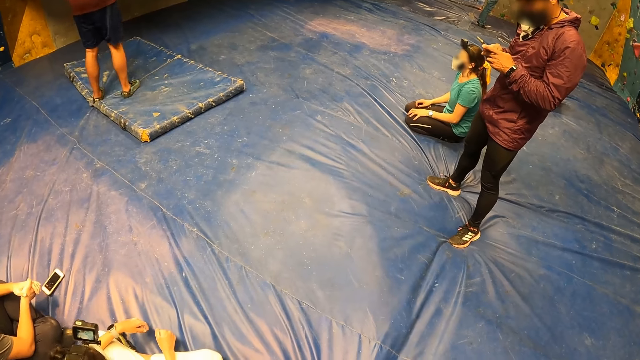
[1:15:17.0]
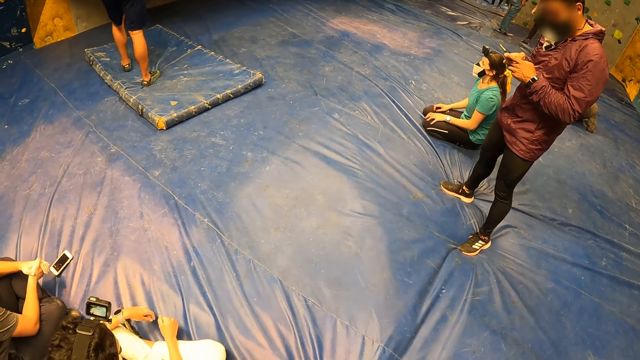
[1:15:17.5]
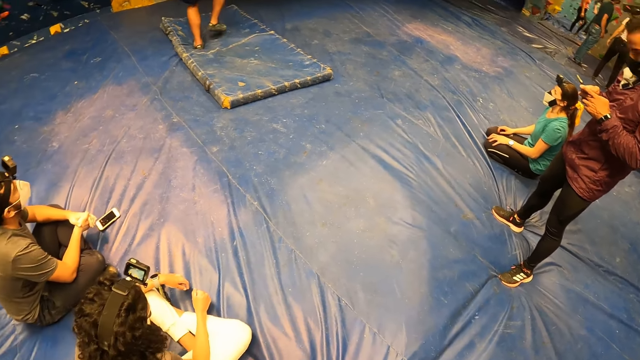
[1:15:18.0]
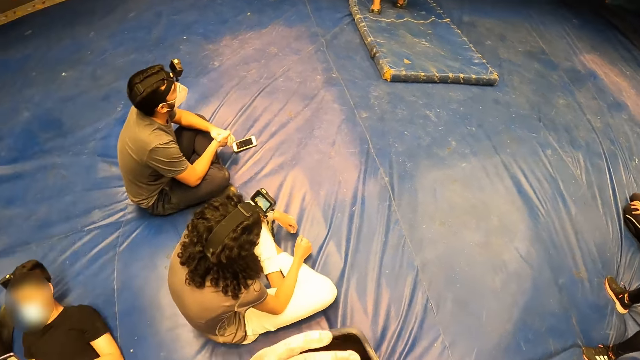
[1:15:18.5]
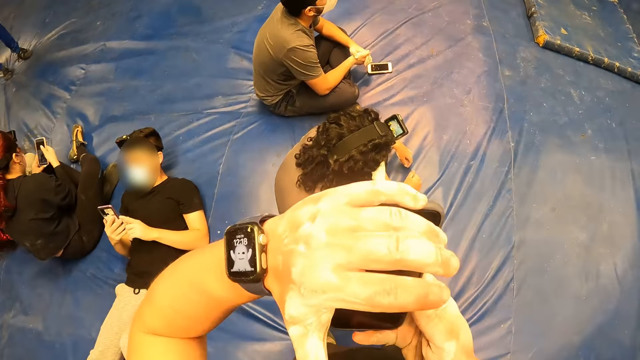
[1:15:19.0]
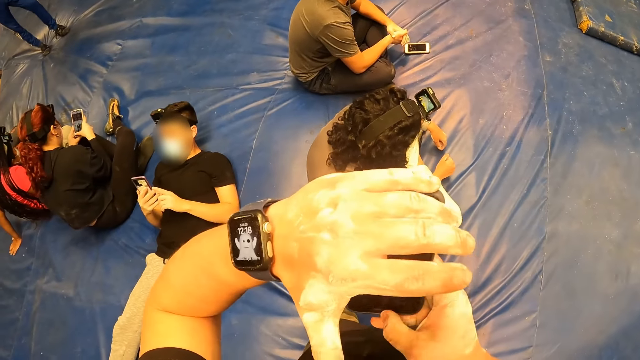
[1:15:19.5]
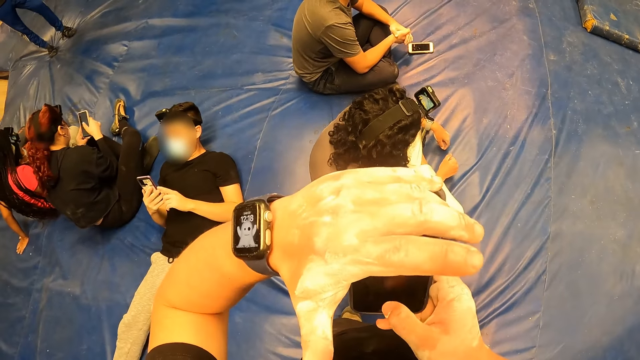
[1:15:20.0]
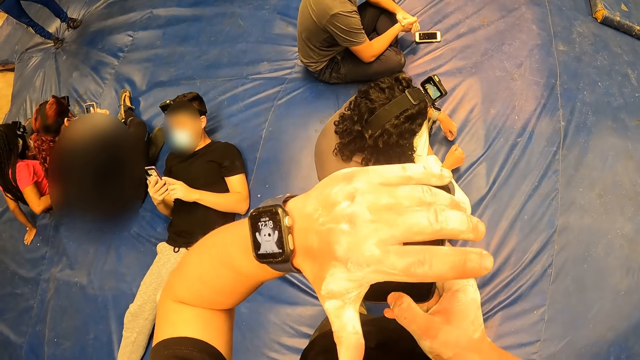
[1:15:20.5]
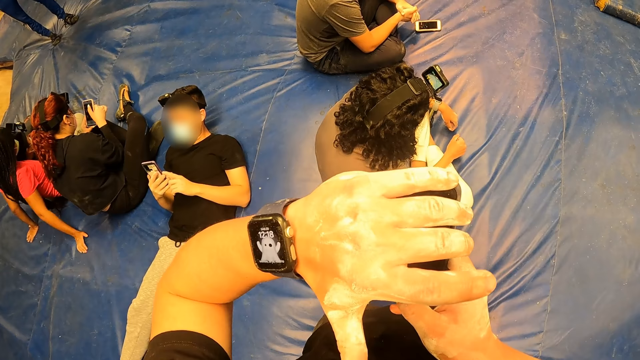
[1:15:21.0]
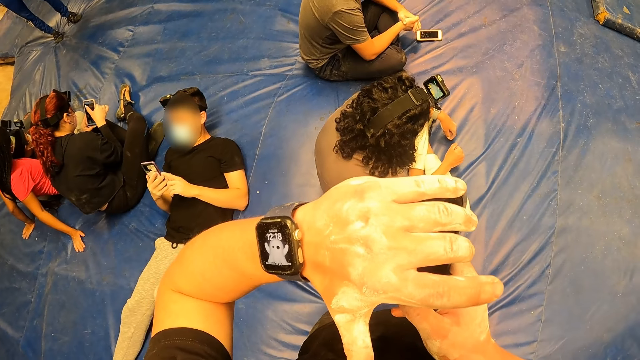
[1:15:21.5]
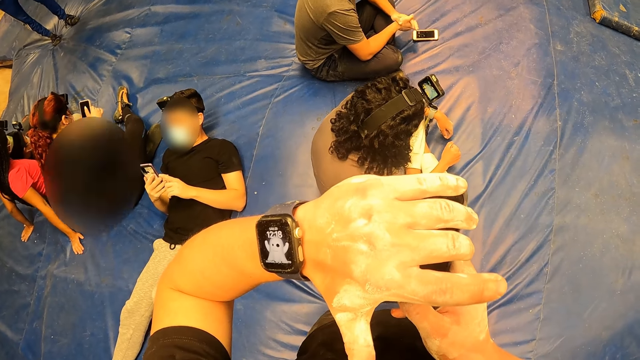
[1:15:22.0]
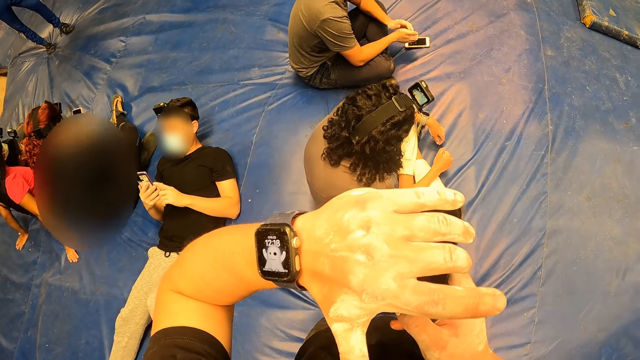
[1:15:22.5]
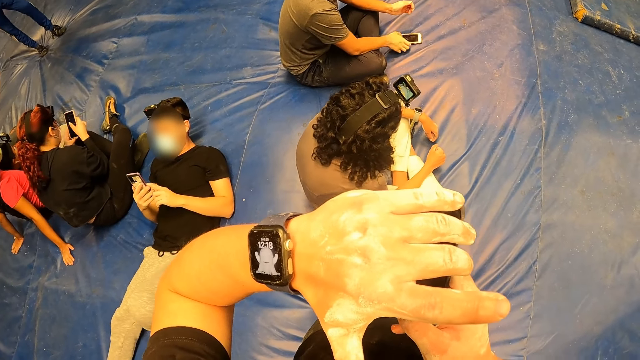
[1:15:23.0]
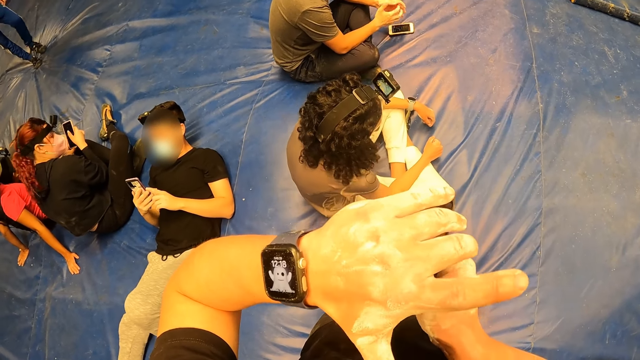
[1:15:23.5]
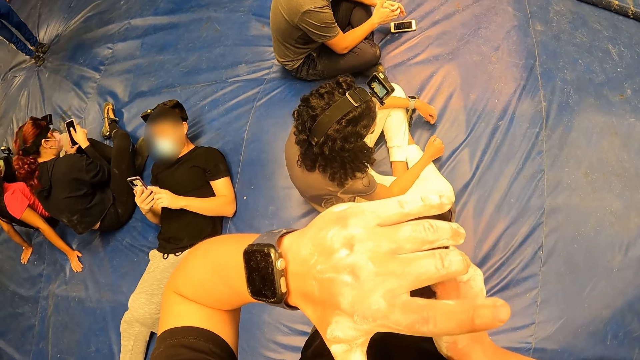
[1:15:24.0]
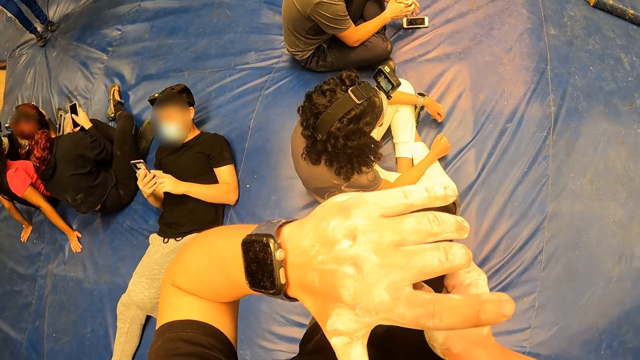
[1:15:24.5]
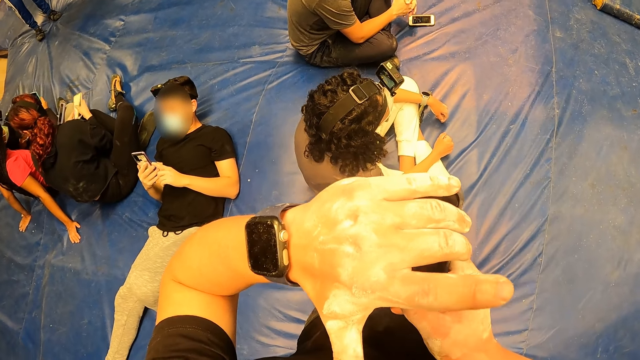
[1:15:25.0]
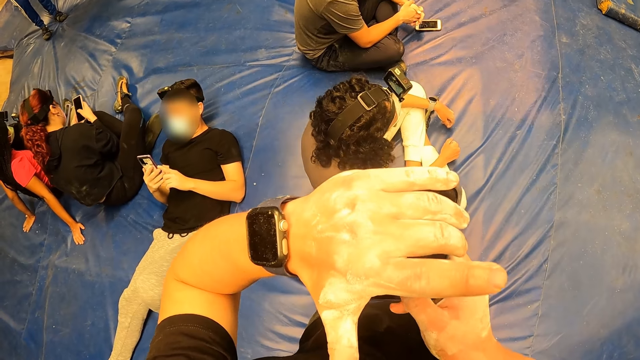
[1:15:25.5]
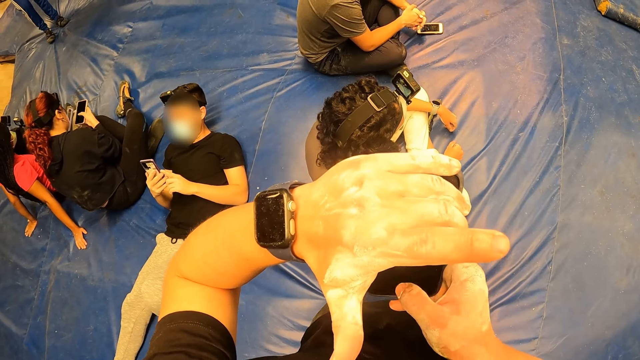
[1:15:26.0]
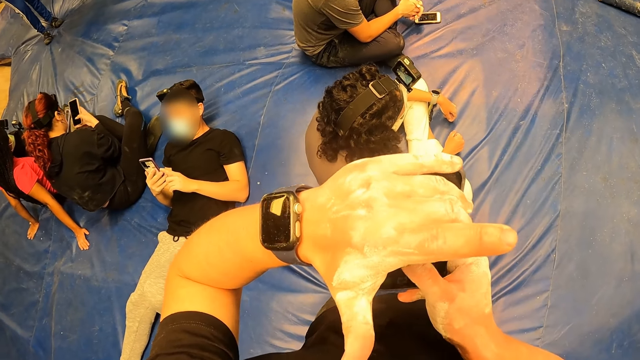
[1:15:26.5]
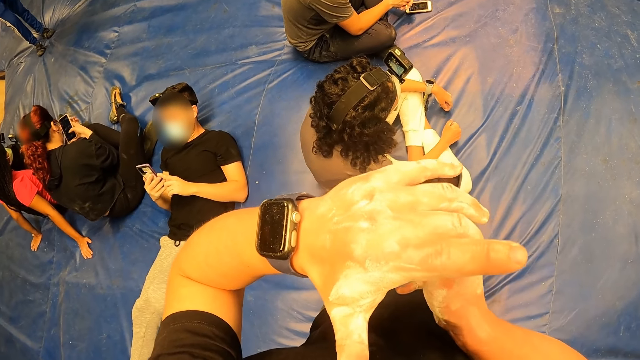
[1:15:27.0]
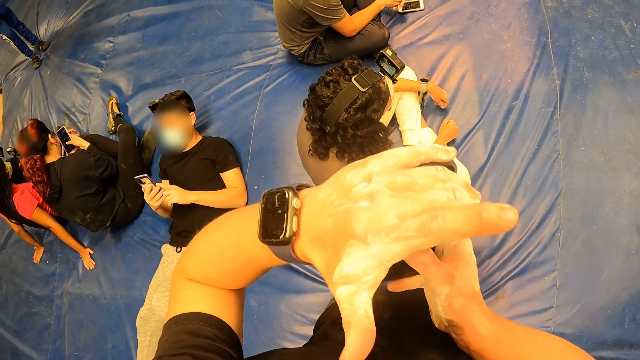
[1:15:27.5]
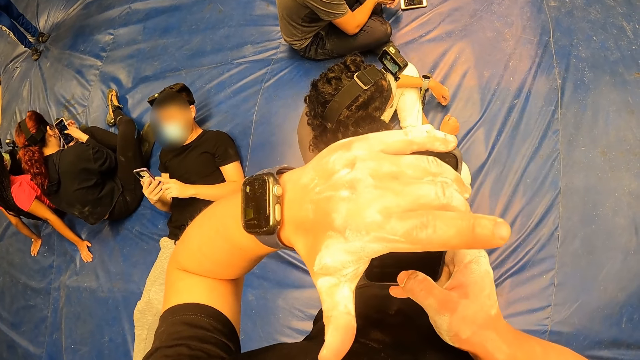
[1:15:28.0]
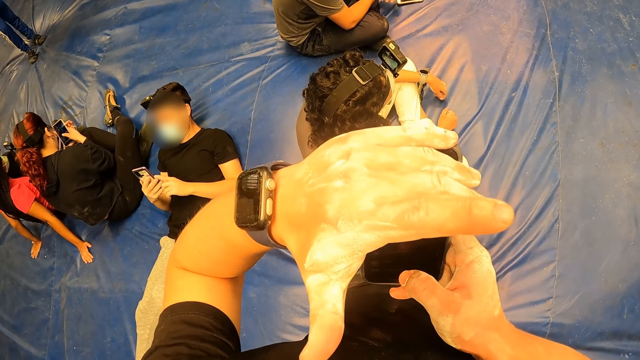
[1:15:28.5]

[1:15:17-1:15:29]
The camera wearer looks around. They use a phone with both hands. They move their hands. They stare at the phone. They scroll the phone. They hold the phone. They scroll the phone.

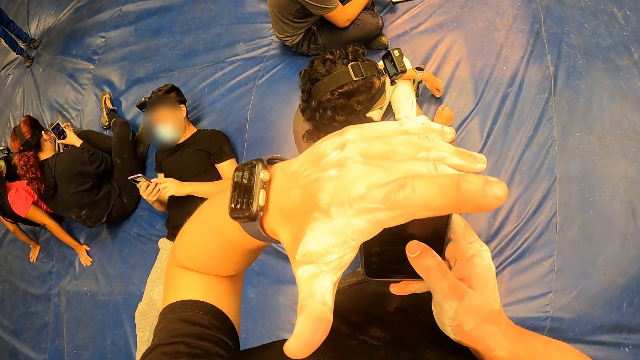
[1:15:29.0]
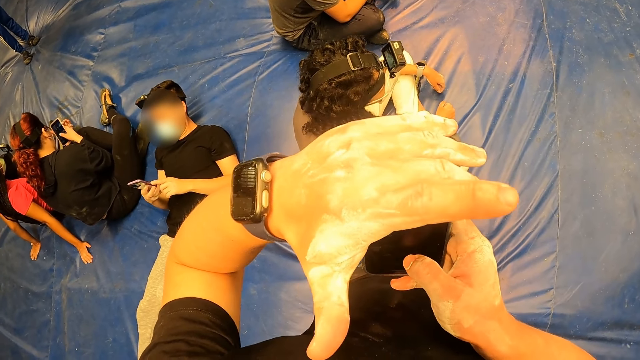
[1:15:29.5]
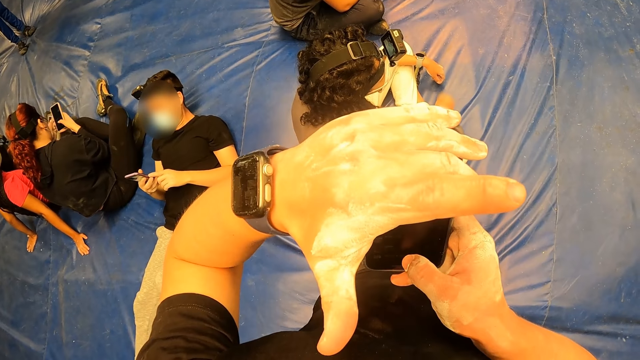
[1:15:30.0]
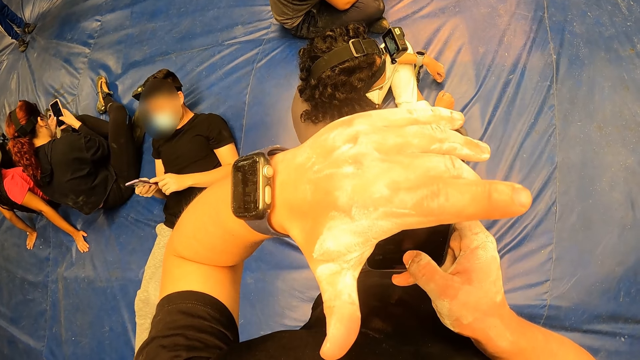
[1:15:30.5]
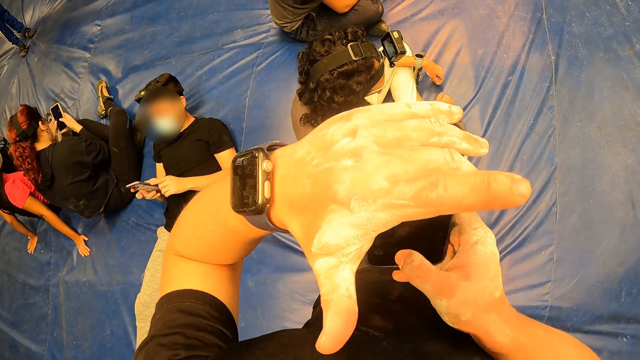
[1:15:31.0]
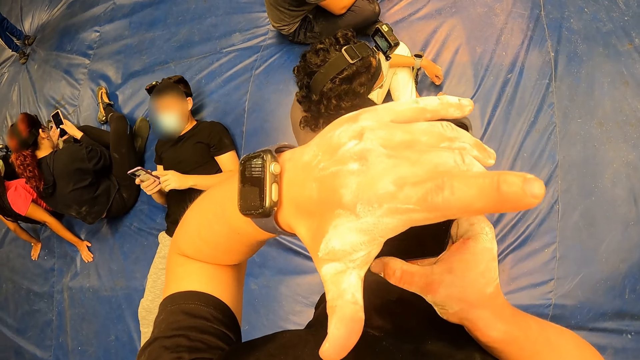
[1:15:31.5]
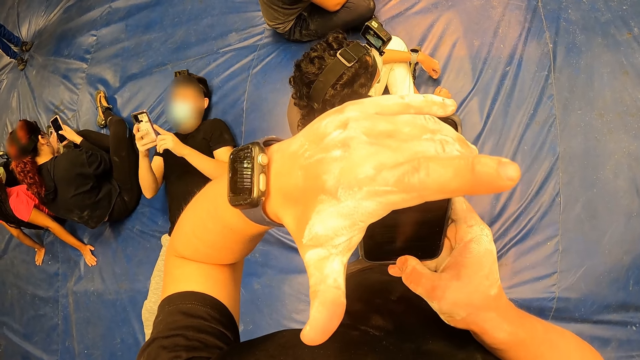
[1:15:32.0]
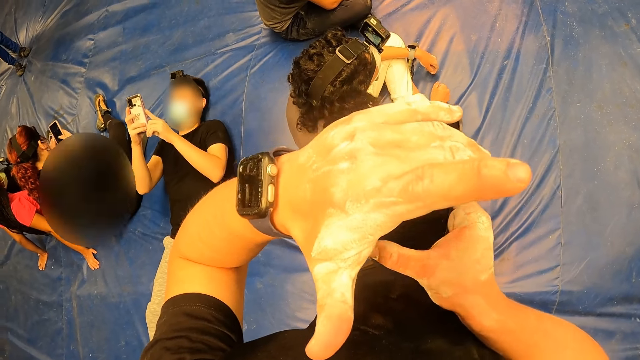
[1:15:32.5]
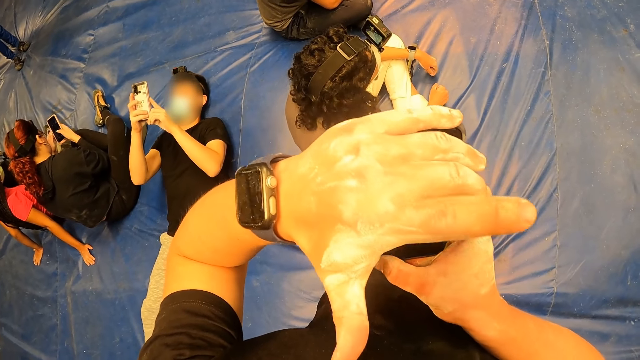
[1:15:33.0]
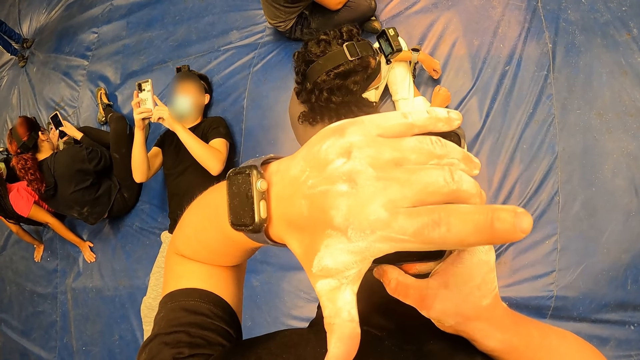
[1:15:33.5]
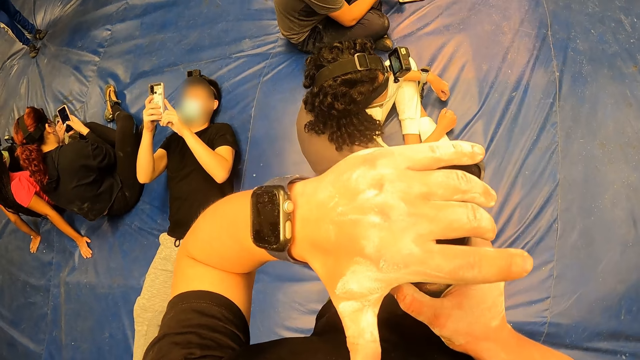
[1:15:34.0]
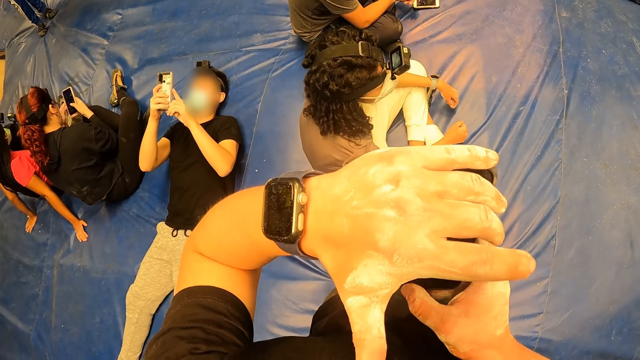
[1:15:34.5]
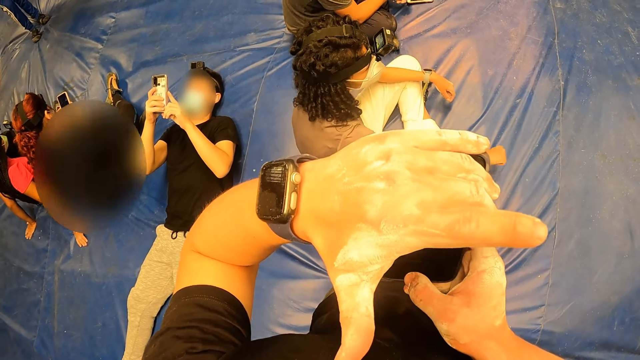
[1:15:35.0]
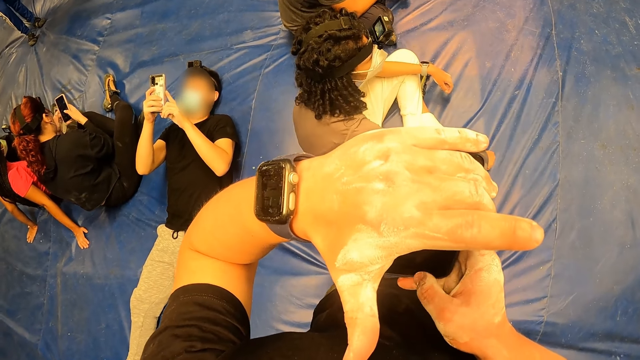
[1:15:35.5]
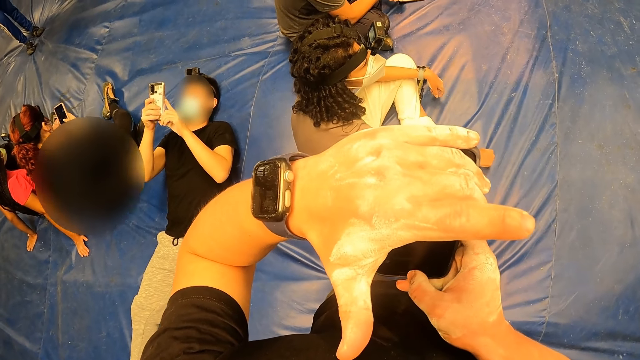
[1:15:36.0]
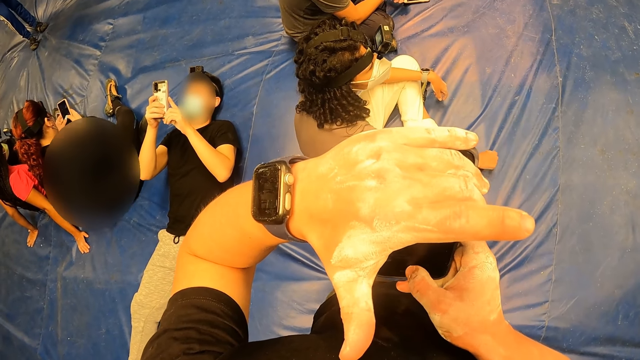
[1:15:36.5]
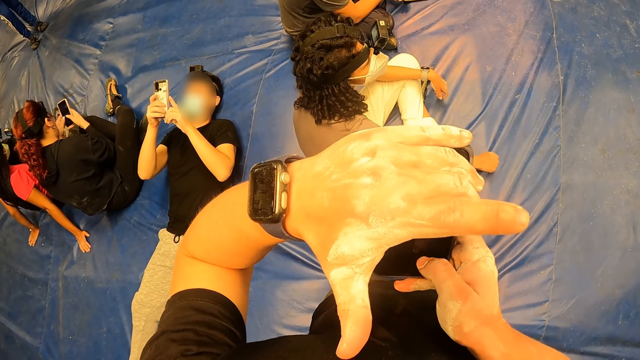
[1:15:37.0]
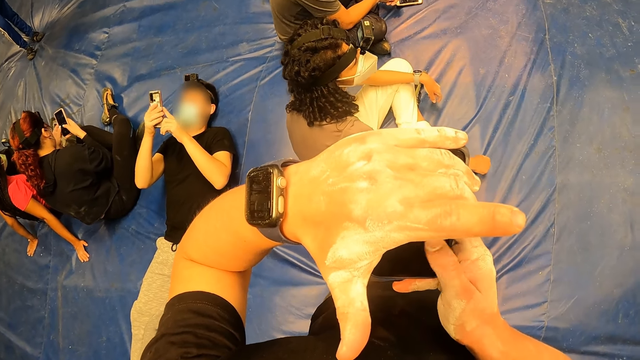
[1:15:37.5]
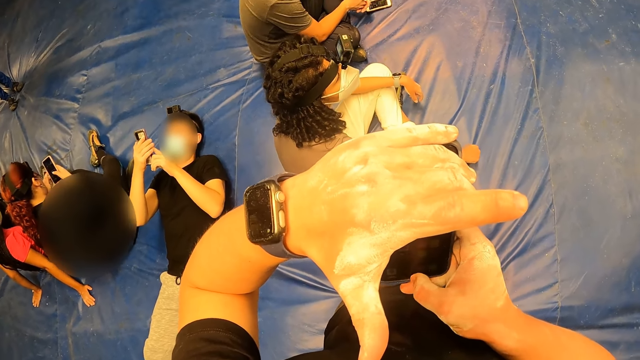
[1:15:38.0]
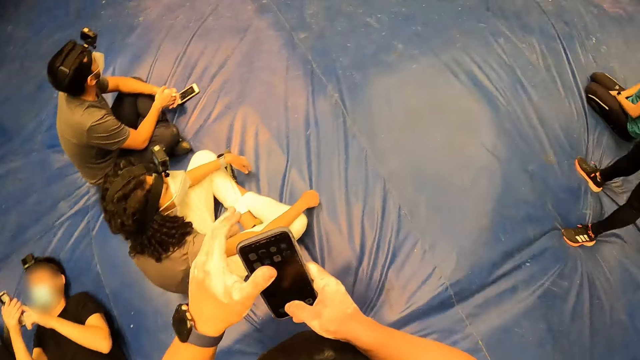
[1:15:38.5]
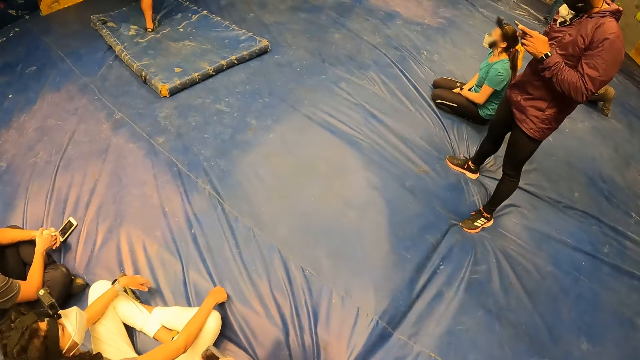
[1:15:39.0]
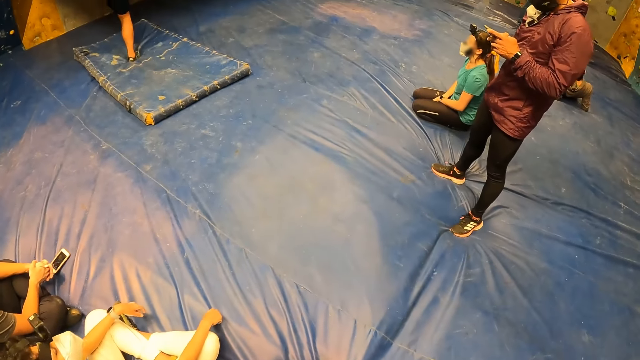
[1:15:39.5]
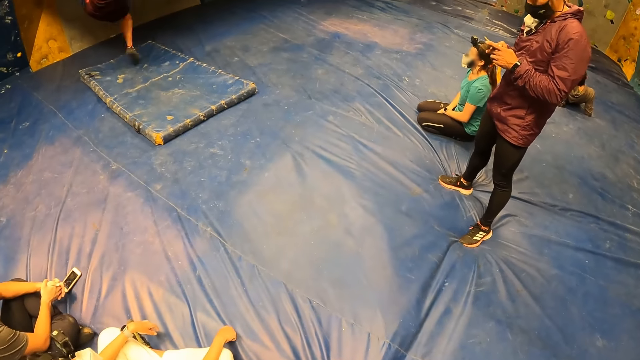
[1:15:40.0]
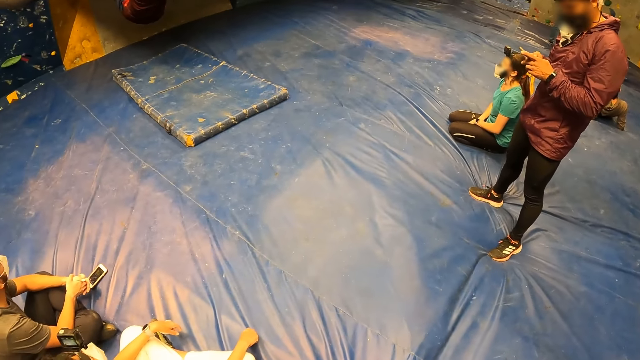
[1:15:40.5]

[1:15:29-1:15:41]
The camera wearer scrolls a phone. They scroll the phone repeatedly. They look around. A man climbs the bouldering wall with both hands and both legs.
